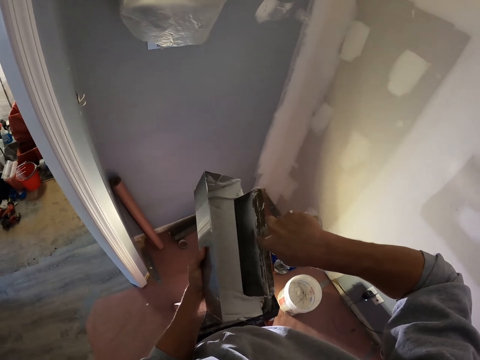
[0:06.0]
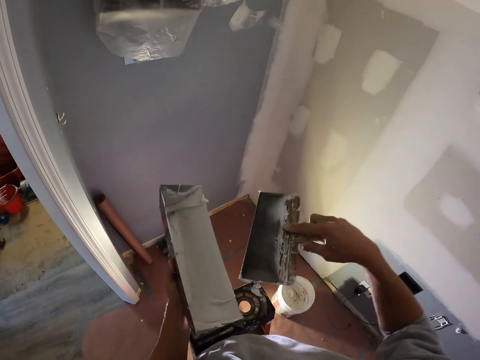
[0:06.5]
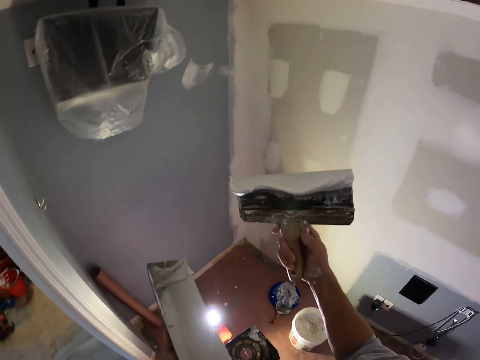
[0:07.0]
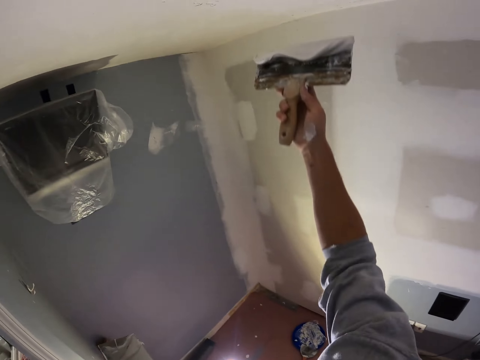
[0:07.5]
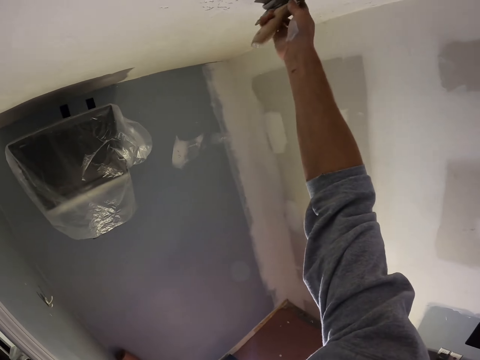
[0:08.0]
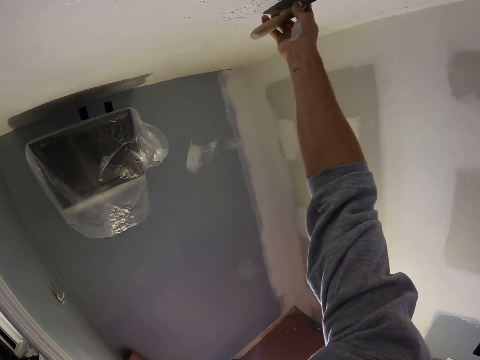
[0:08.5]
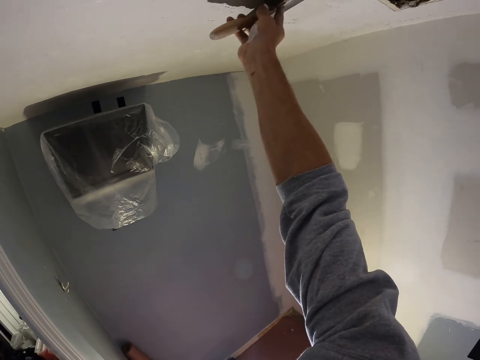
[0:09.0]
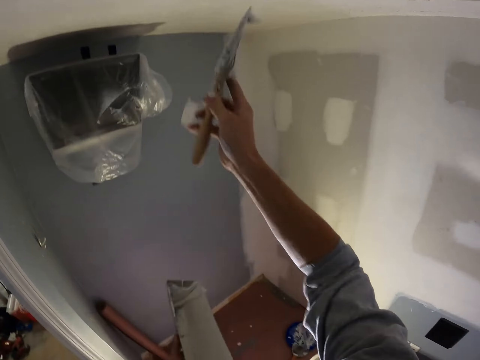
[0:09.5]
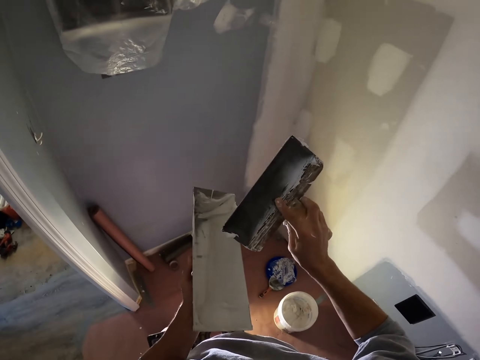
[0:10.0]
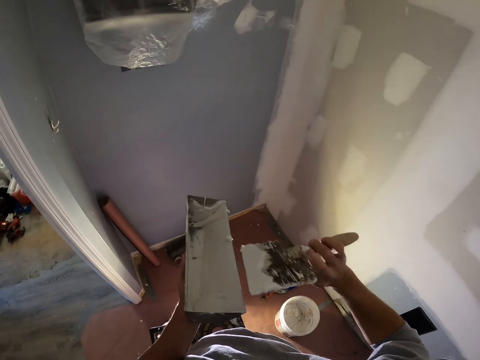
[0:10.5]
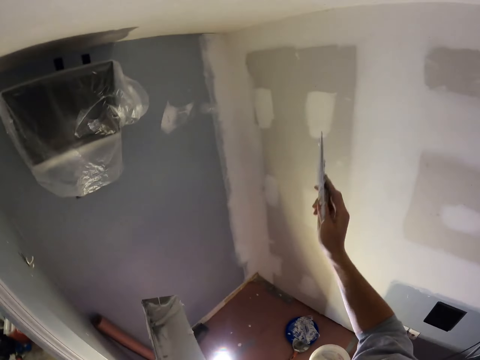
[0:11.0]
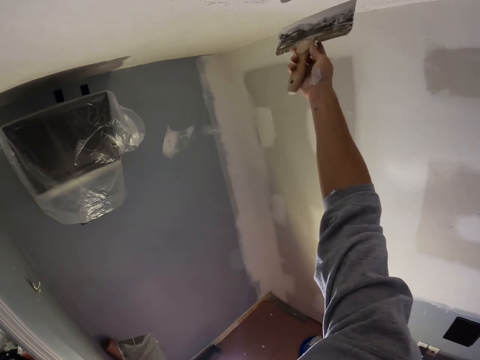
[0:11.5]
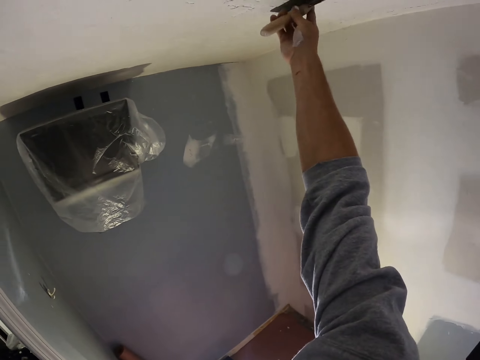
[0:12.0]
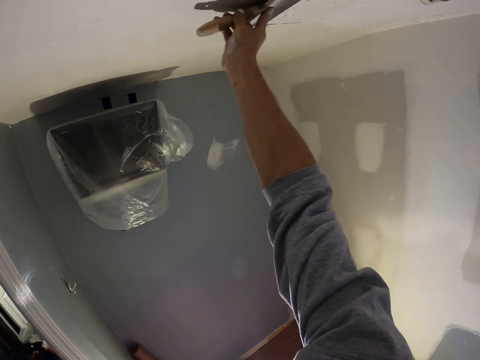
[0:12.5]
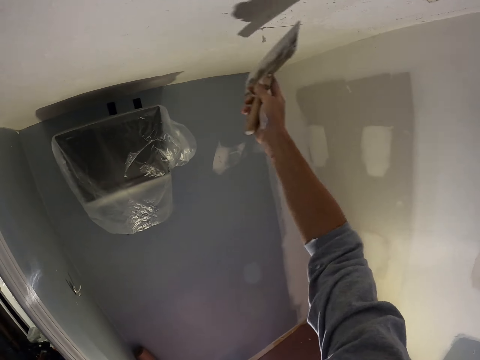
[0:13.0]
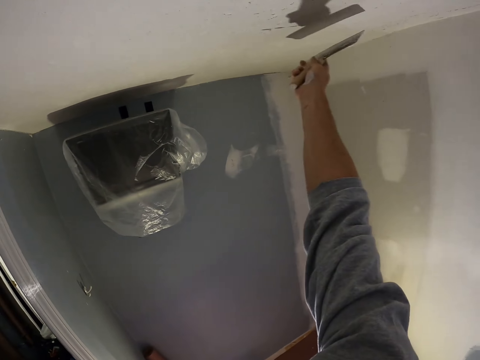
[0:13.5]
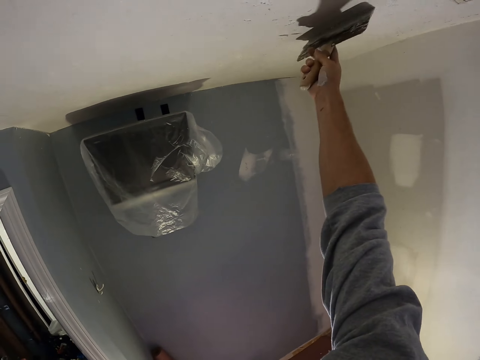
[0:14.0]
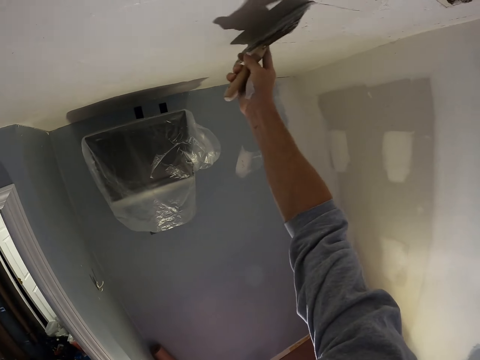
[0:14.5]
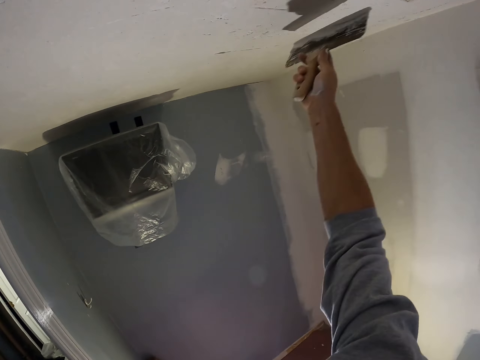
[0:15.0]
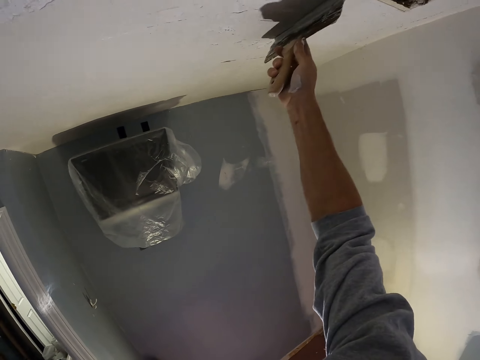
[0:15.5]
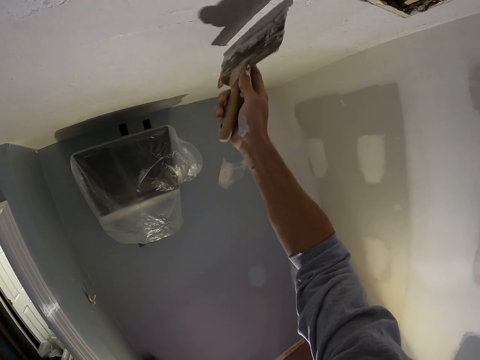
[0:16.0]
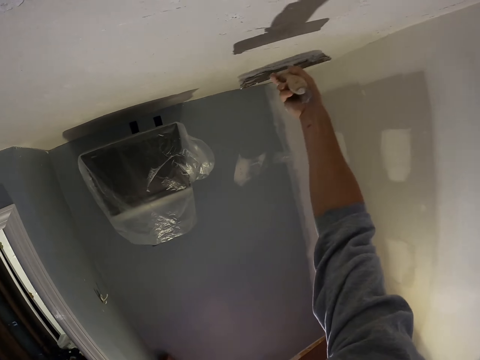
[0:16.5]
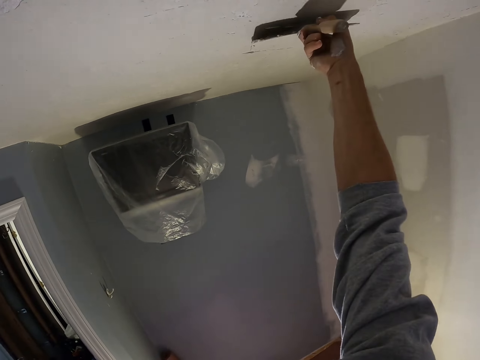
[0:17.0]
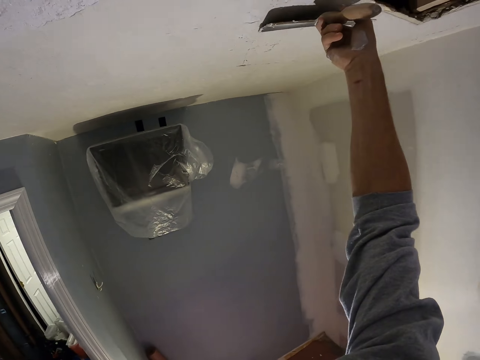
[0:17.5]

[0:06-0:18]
The camera wearer scoops joint compound. They swing the right hand. They paint the wall or ceiling using a form paint brush. They swing the right hand. They wipe the taping knife on the mud pan. They paint the wall or ceiling using the form paint brush.

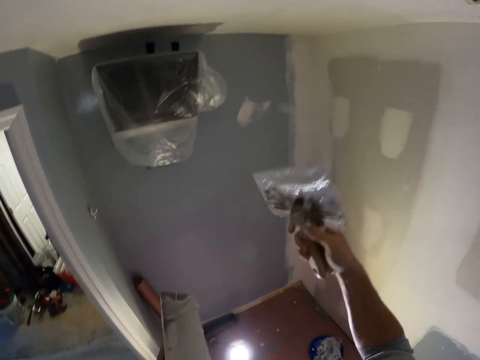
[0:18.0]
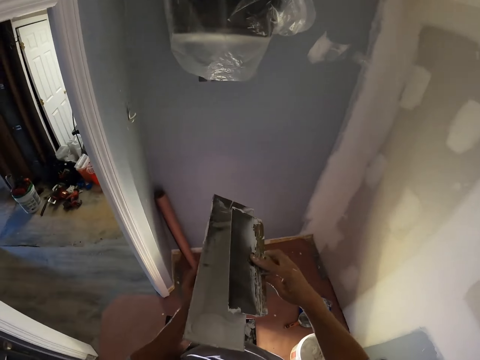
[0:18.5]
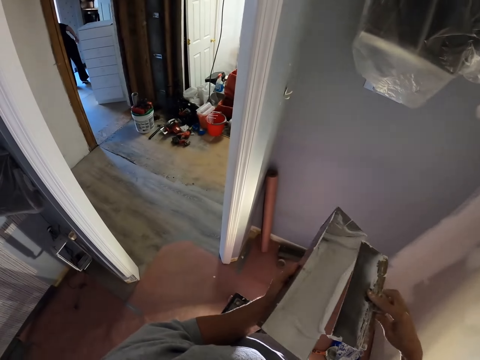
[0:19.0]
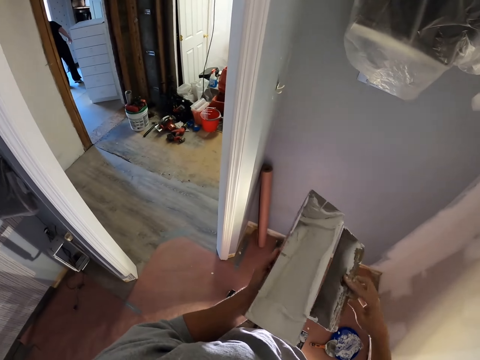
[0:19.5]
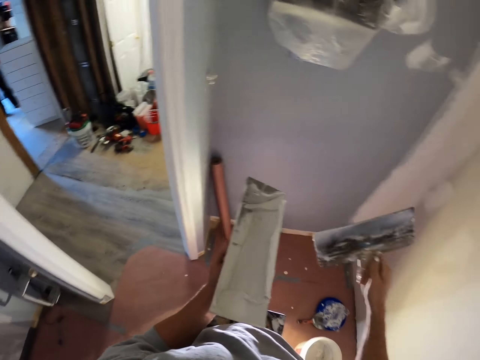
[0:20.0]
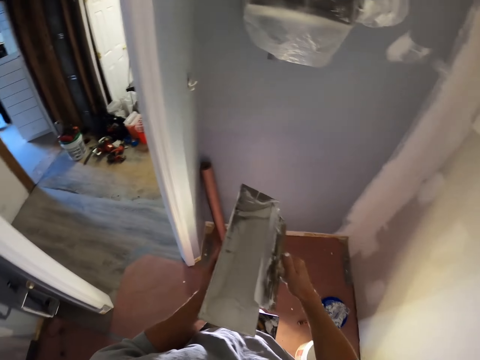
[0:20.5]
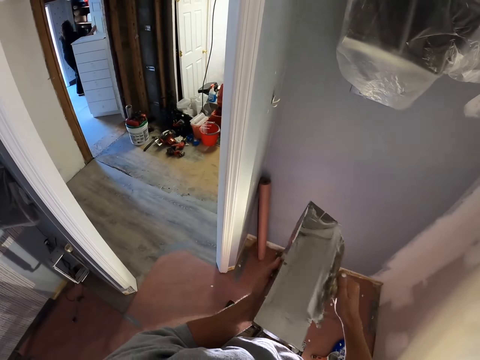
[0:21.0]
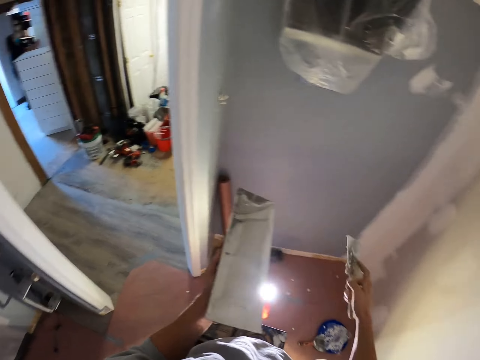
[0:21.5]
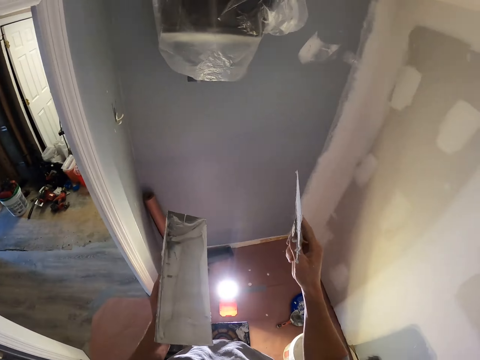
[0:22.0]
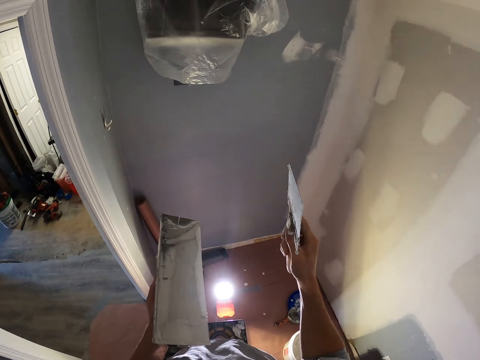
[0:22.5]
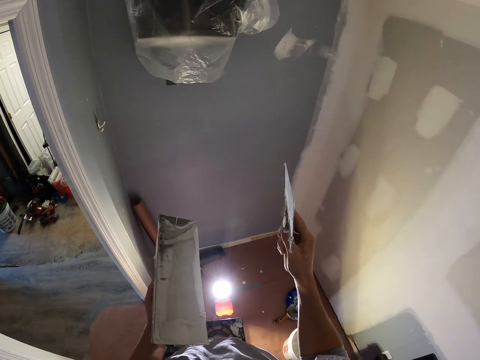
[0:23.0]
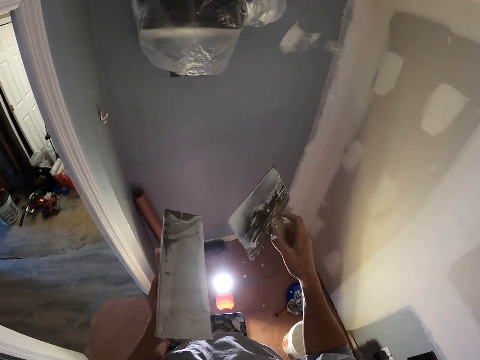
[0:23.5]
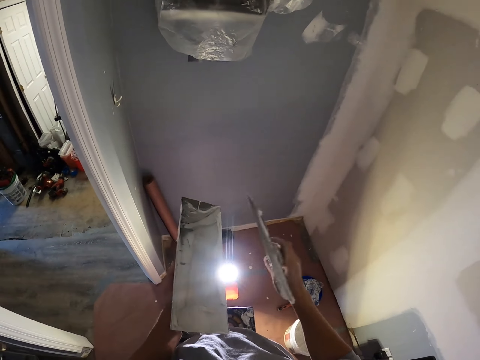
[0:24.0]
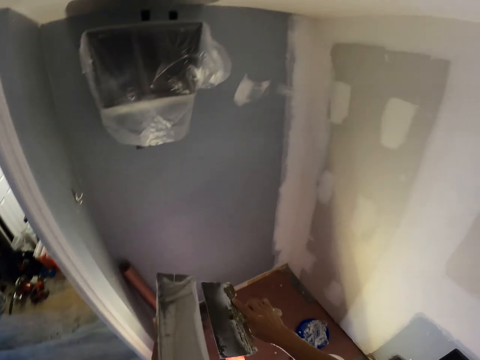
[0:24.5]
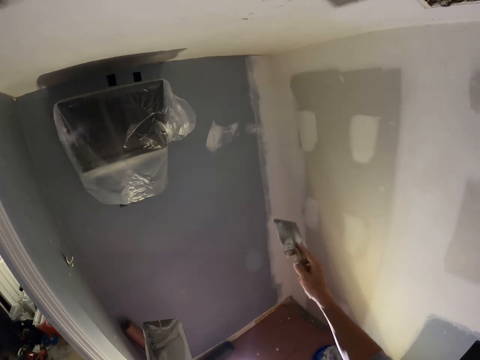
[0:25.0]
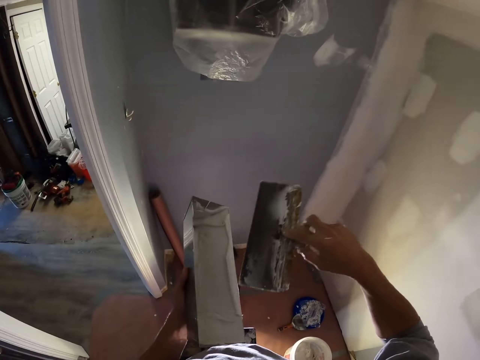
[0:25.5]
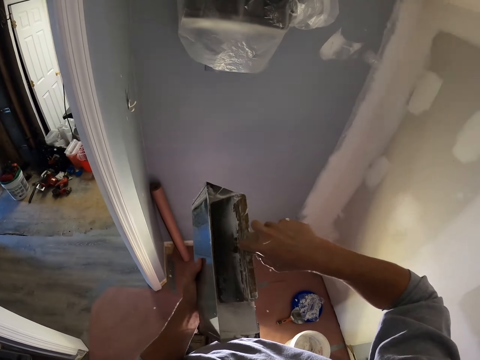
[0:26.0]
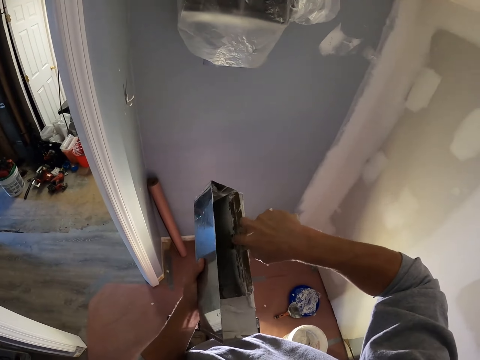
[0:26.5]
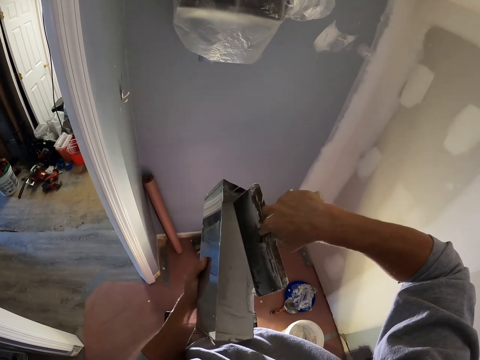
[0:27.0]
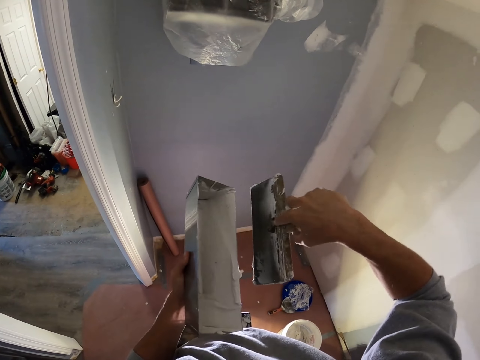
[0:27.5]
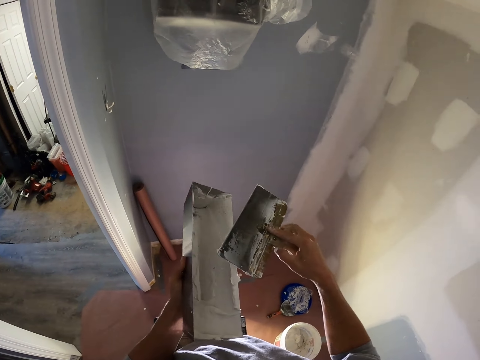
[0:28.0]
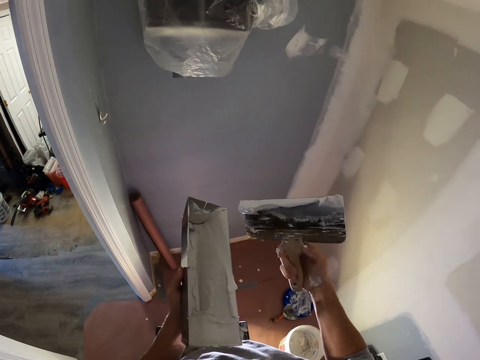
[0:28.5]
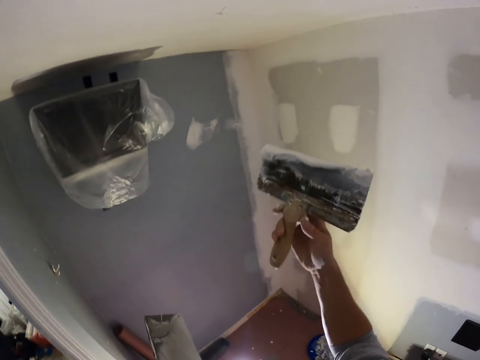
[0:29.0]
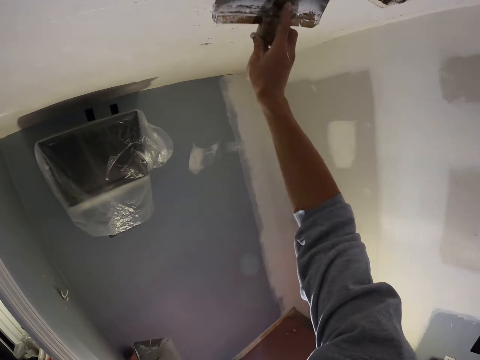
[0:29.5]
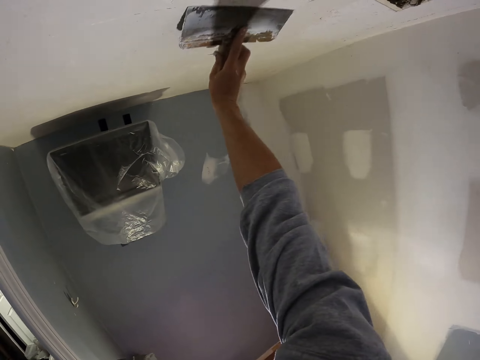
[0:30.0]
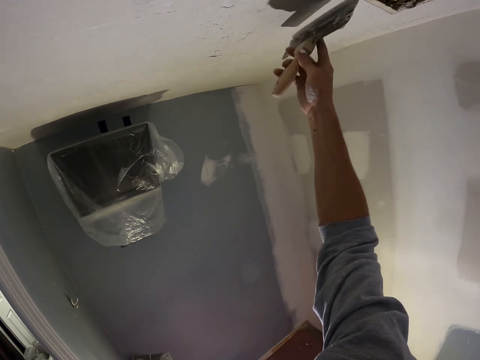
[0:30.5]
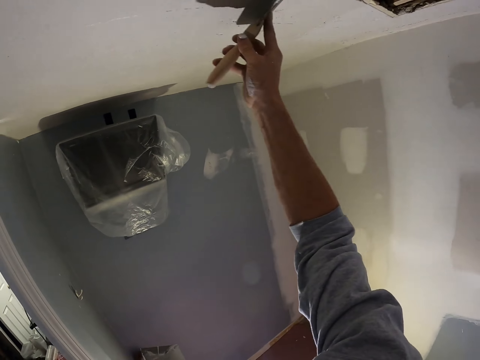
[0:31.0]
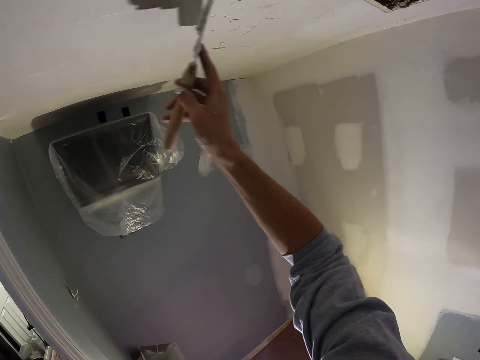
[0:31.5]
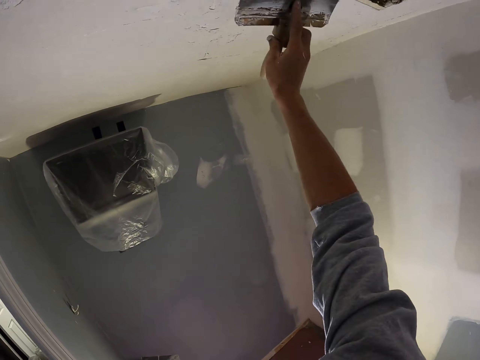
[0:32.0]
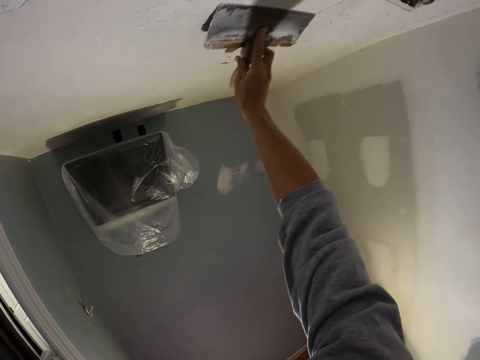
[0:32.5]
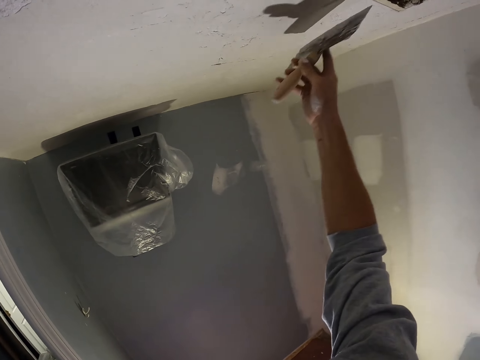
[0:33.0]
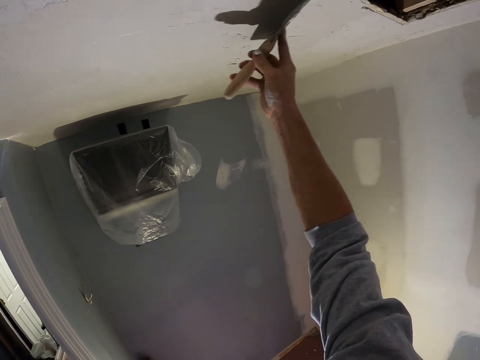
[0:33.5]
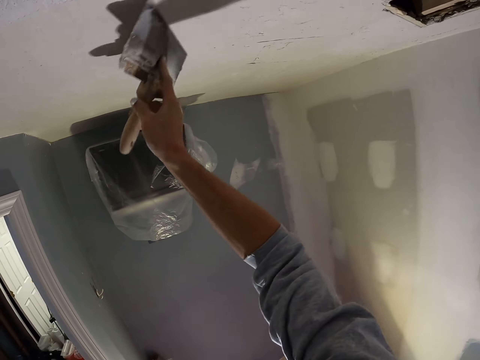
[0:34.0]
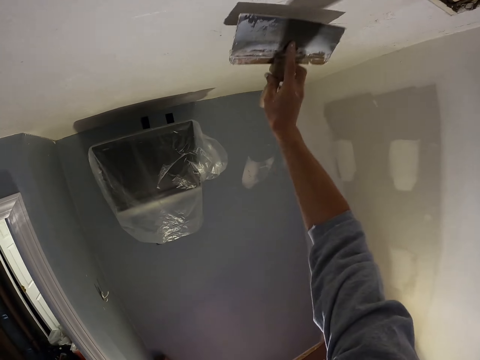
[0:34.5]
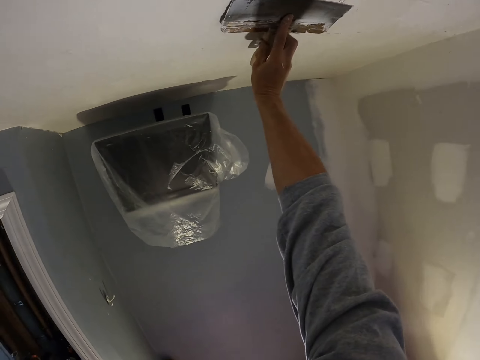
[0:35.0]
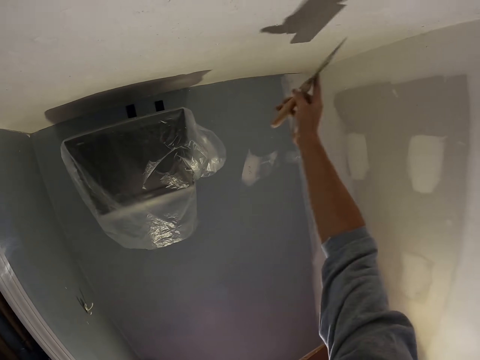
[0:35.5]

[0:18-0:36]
The camera wearer swings the right hand. They remove the paint from the form paint brush on the mud pan. They turn the form paint brush. They remove the paint from the form paint brush. They stare at the form brush. They look around. They turn the form paint brush. They remove the paint from the form paint brush on the mud pan. They swing the right hand. They dip the paint brush in the plastic container. They swing the right hand. They paint the wall or ceiling using the form paint brush.
